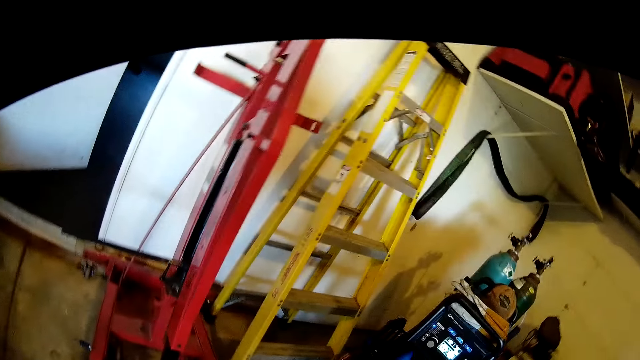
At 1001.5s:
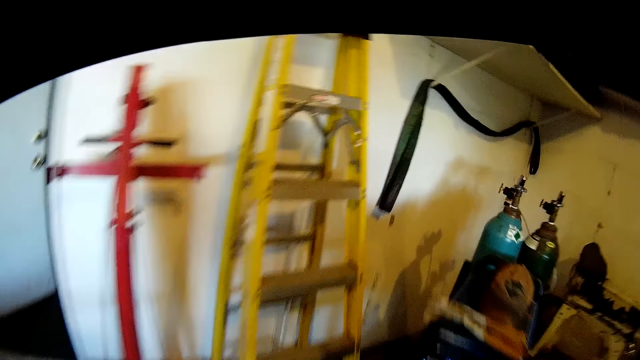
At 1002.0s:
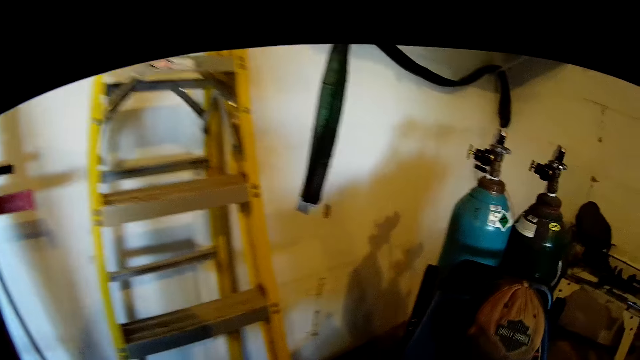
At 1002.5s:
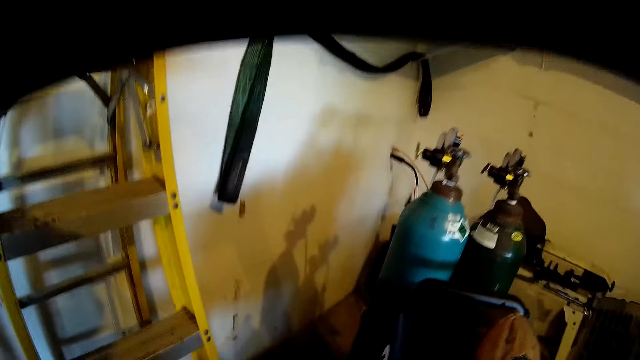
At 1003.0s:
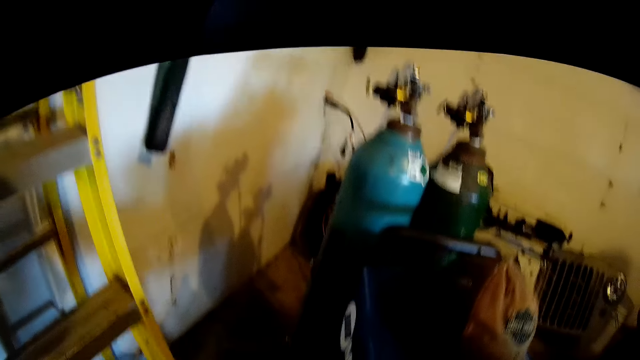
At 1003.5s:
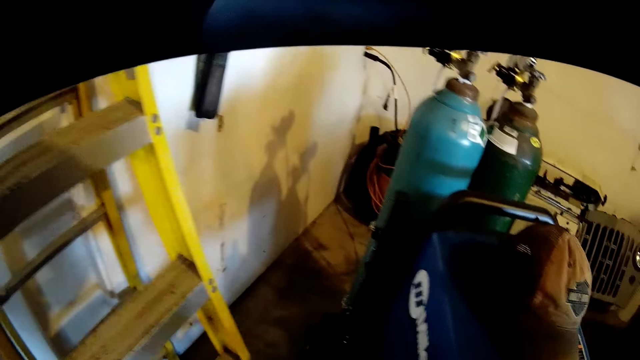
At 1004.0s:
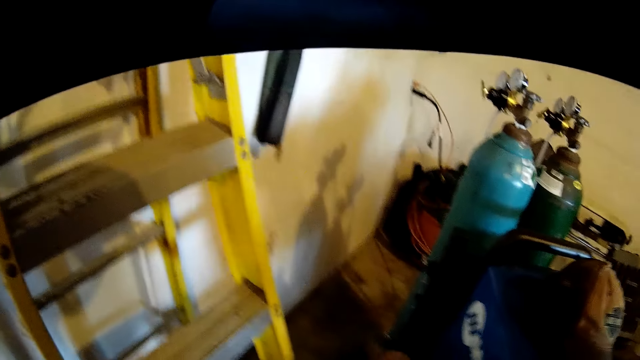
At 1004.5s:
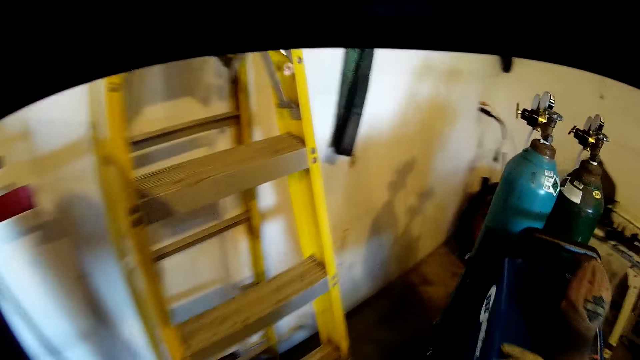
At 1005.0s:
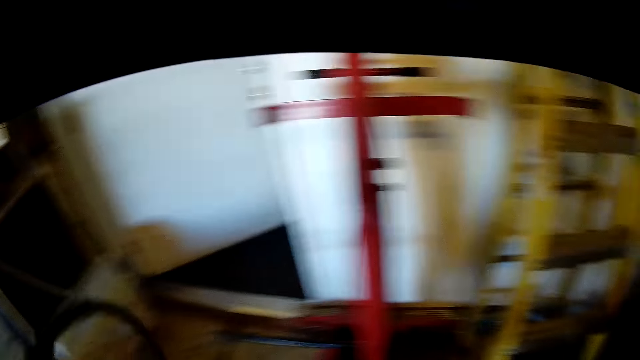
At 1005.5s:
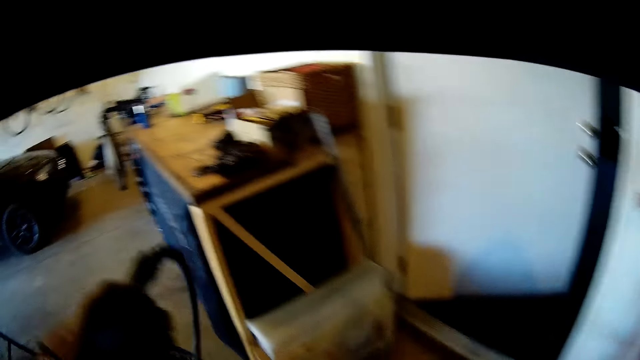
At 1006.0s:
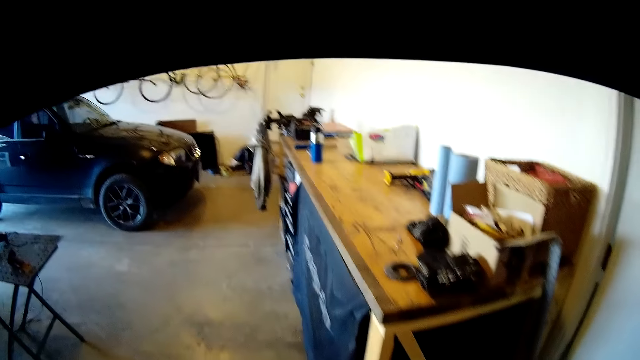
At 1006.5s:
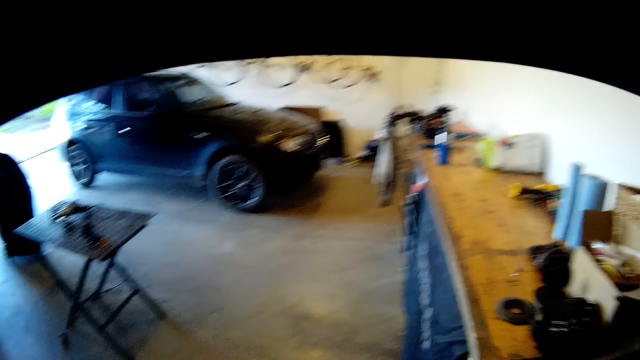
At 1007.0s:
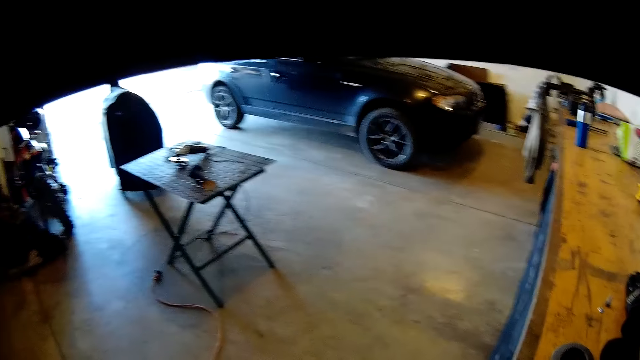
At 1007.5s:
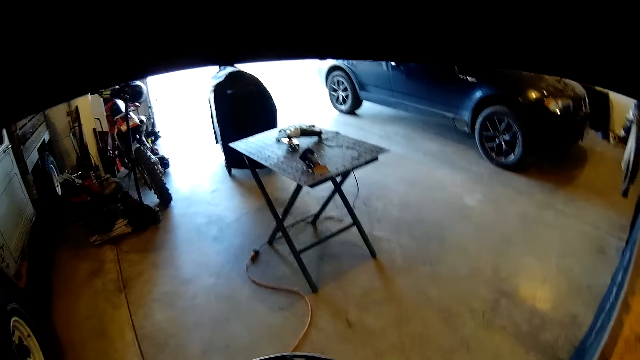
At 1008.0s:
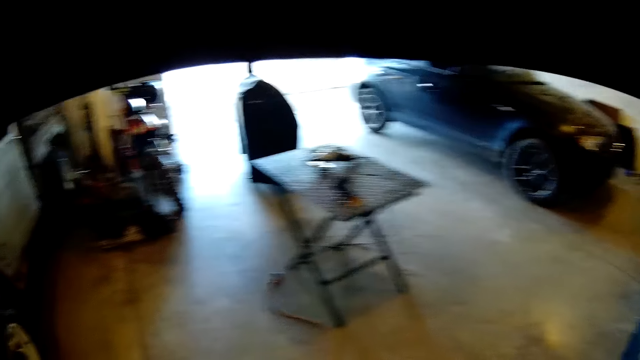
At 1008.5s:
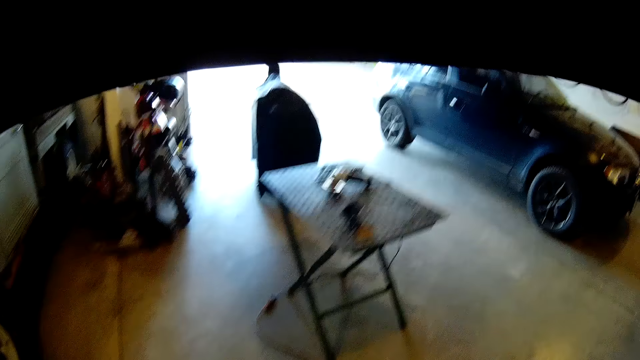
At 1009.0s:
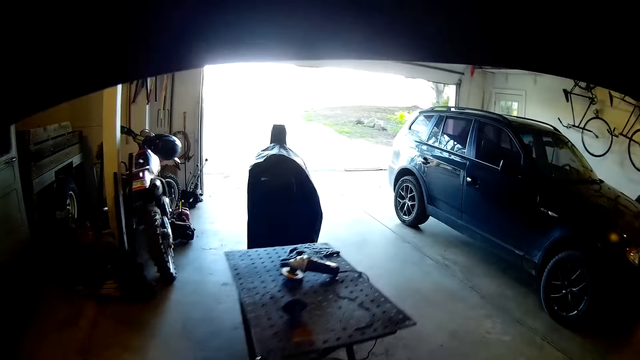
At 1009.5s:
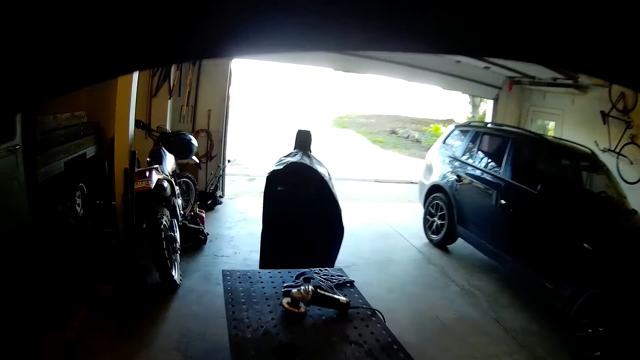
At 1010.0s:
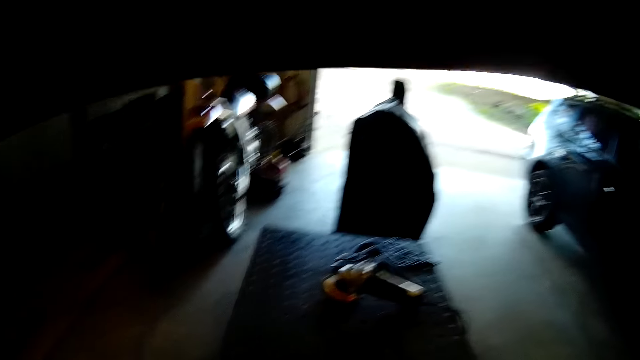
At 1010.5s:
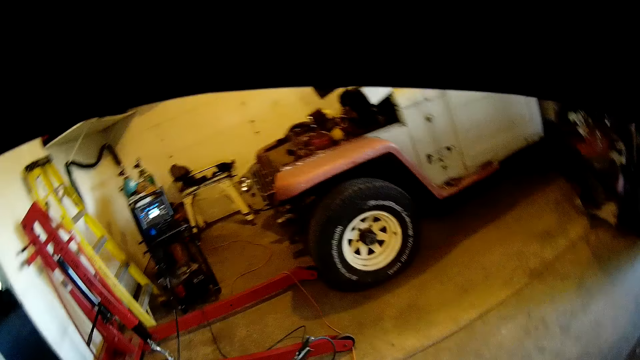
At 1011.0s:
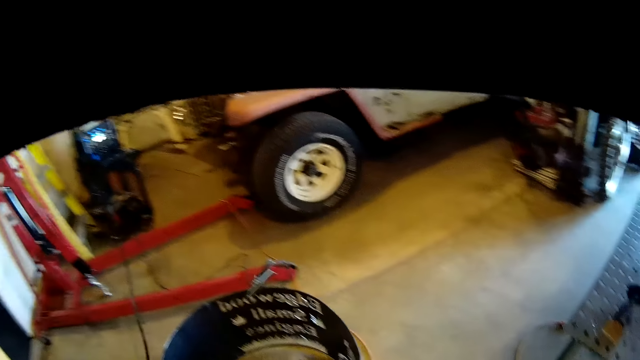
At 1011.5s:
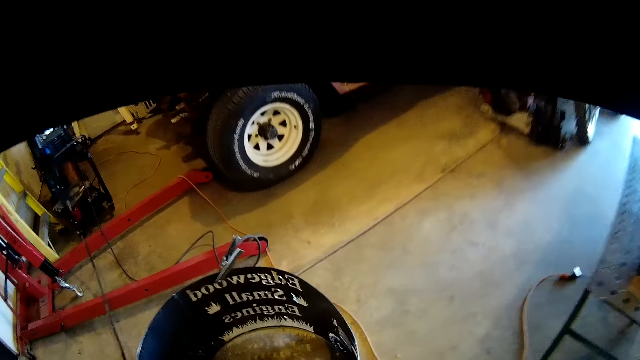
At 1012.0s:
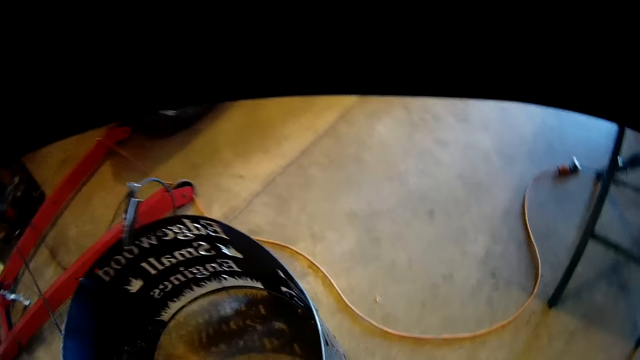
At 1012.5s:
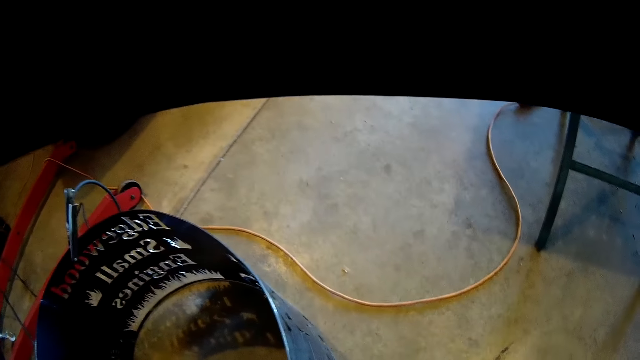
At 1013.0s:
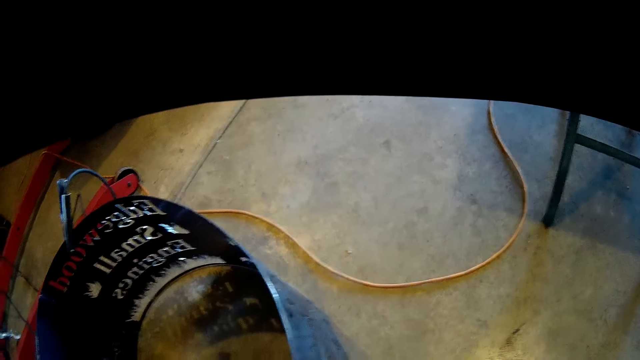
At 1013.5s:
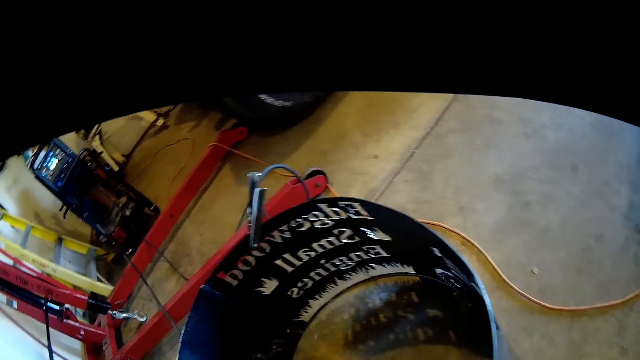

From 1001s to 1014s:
The camera wearer picks up a welding torch from the welding machine with his left hand. He moves something. He turns towards the metal table. He turns towards the cylindrical metal design on the floor.

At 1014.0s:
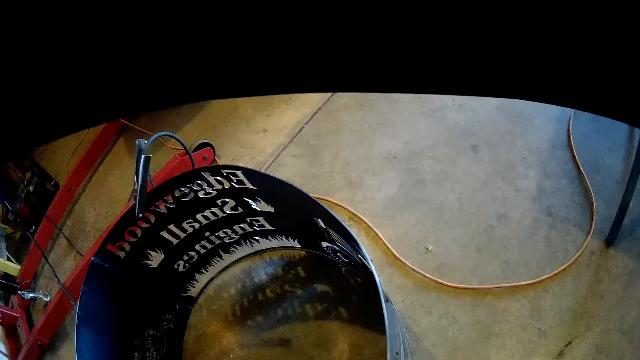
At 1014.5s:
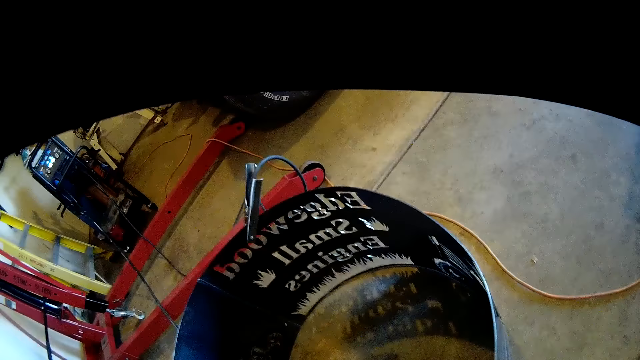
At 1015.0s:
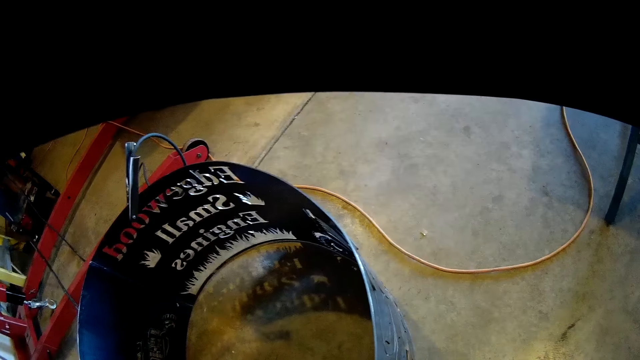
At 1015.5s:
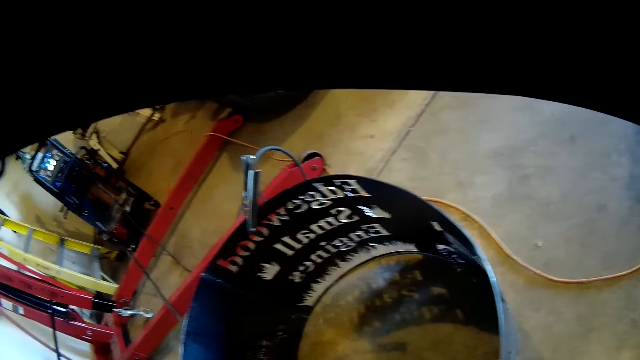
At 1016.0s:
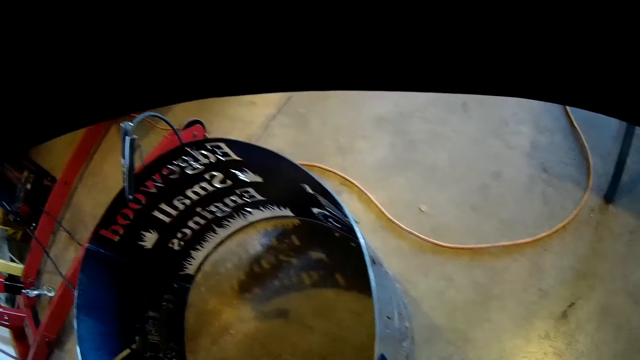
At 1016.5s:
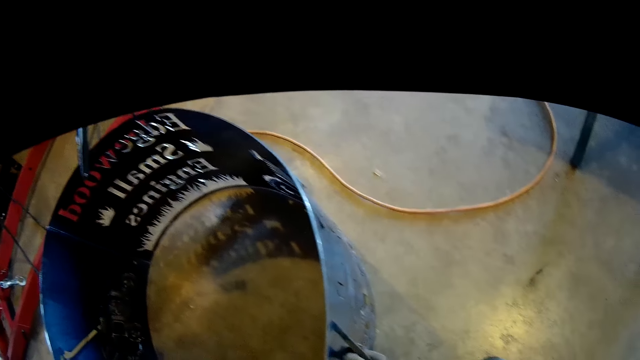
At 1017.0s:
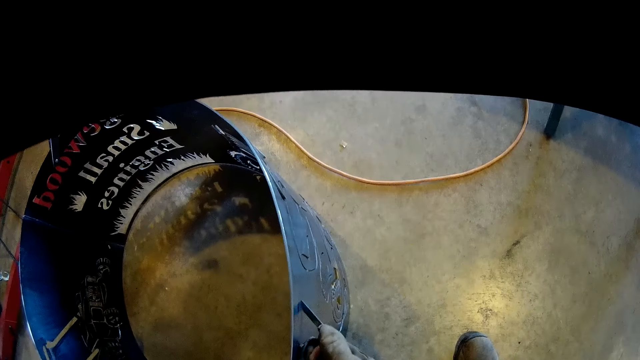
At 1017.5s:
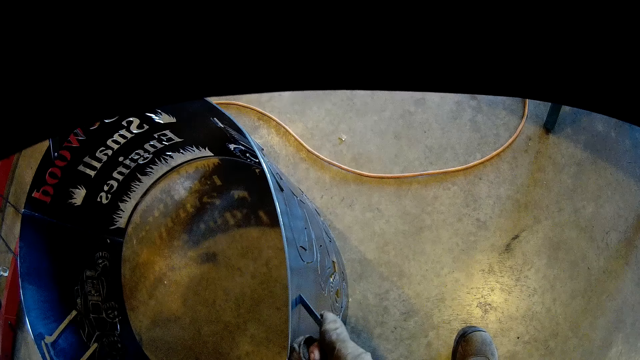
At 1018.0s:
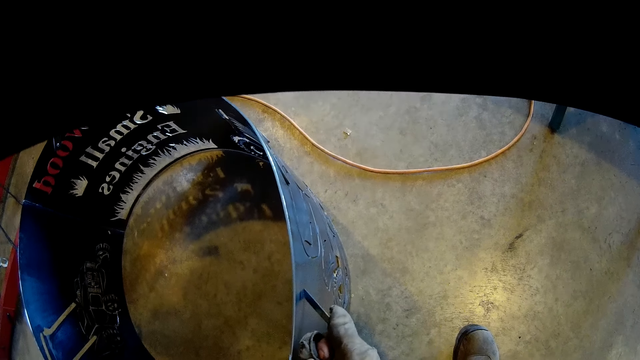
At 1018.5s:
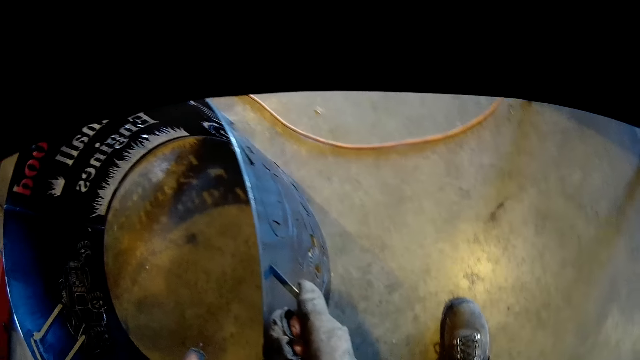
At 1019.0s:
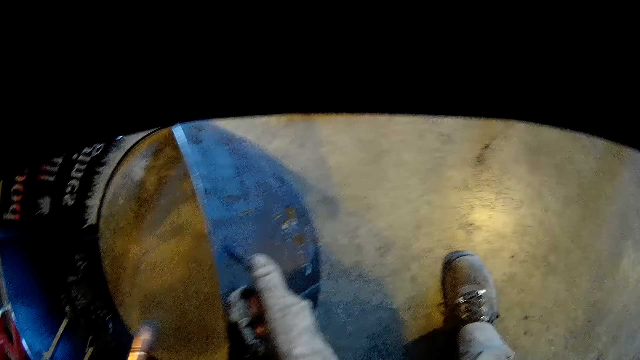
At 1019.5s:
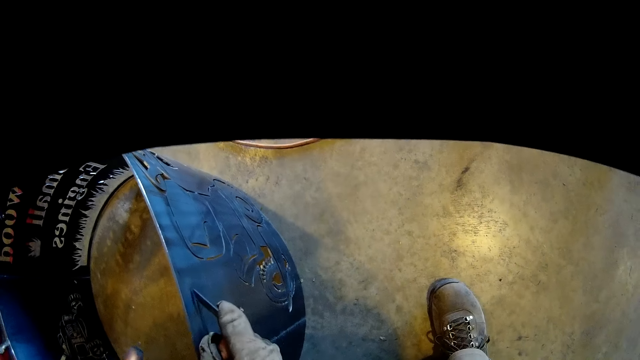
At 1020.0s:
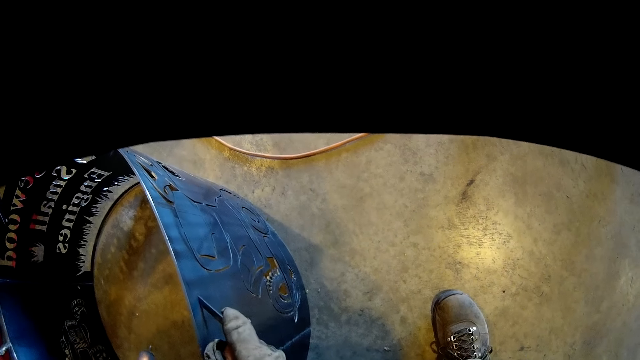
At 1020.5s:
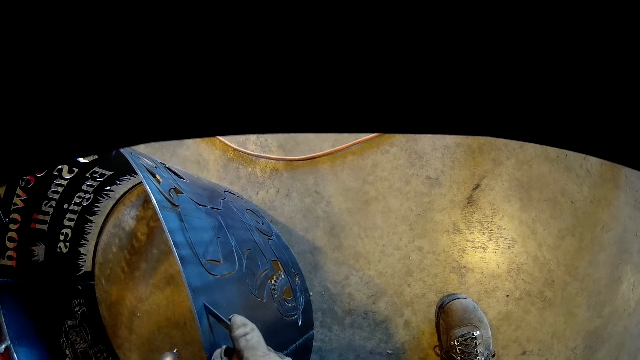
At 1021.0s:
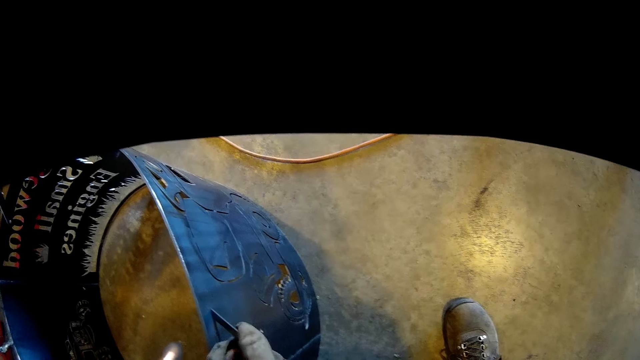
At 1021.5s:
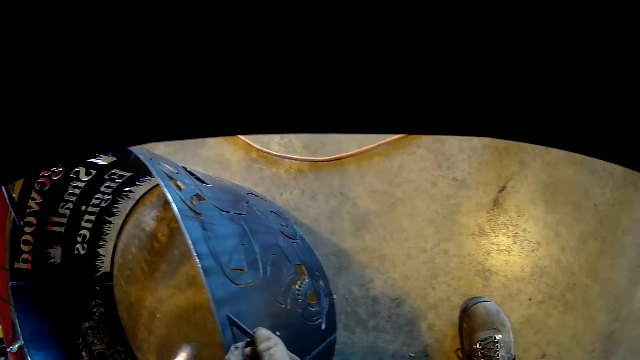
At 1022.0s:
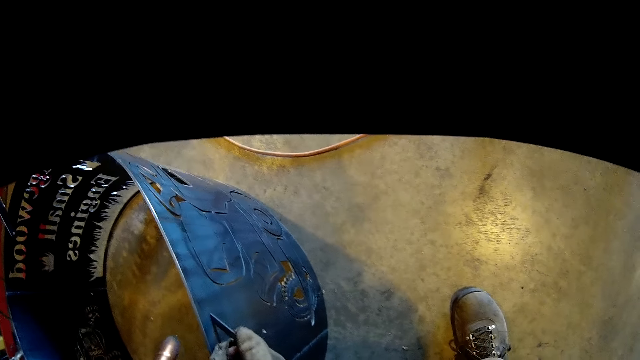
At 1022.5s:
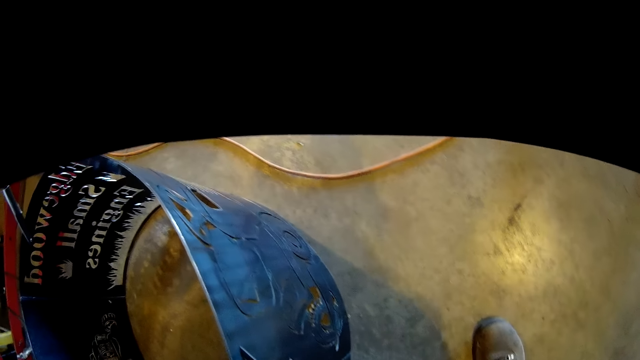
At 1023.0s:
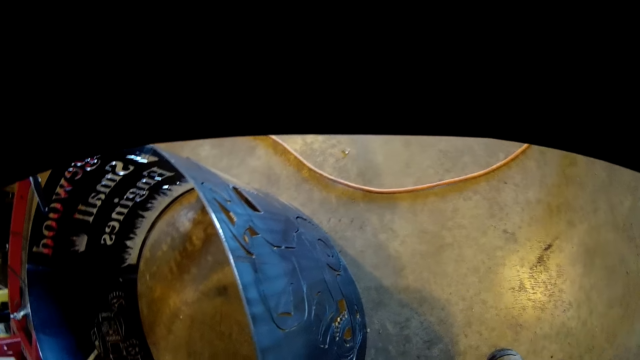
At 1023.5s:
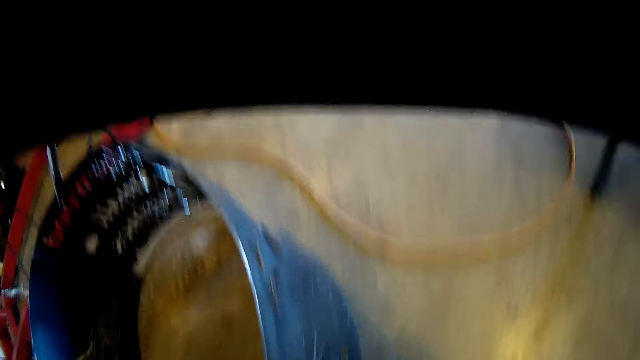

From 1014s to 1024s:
The camera wearer places the metal handle on the body of the cylindrical metal design with his right hand.
